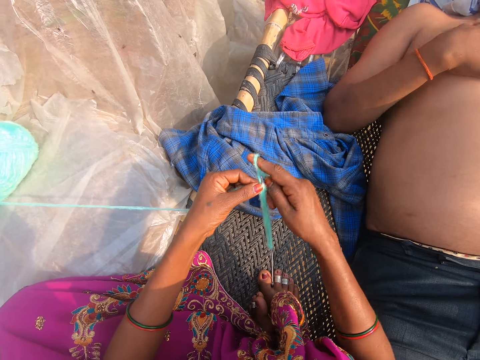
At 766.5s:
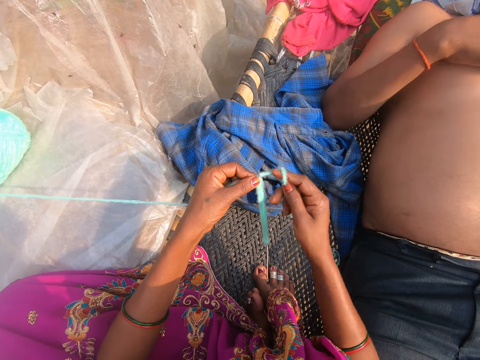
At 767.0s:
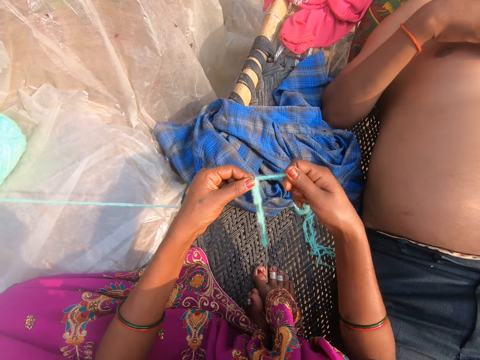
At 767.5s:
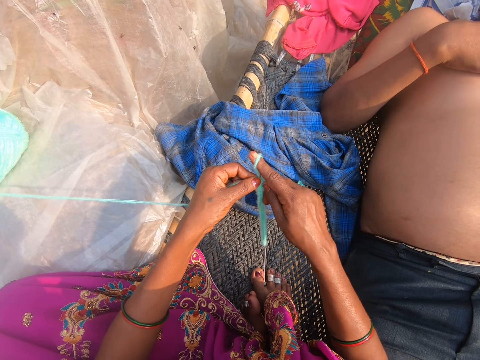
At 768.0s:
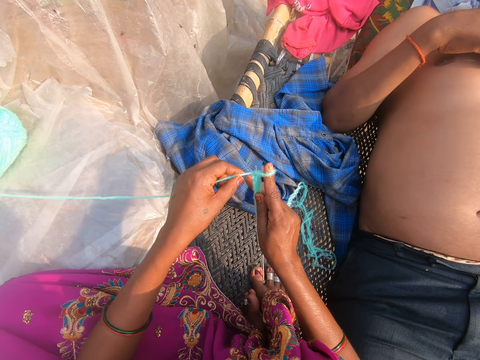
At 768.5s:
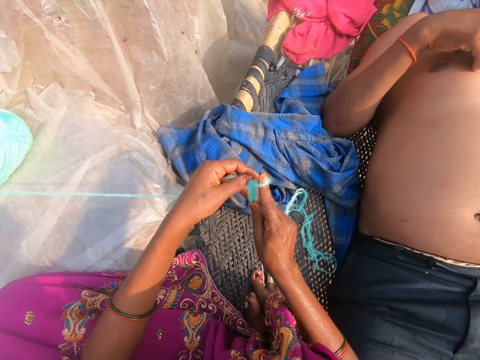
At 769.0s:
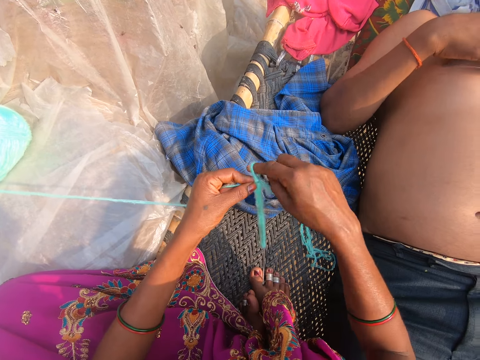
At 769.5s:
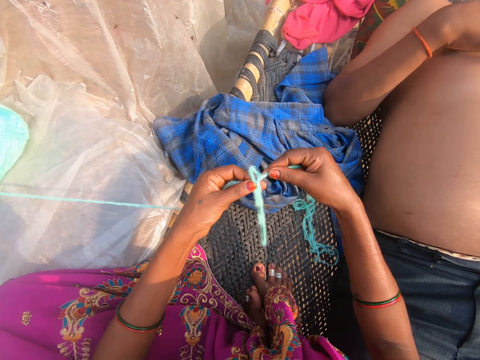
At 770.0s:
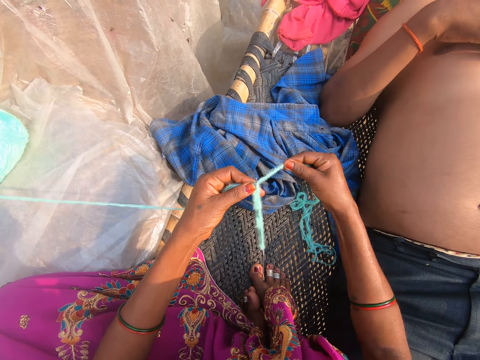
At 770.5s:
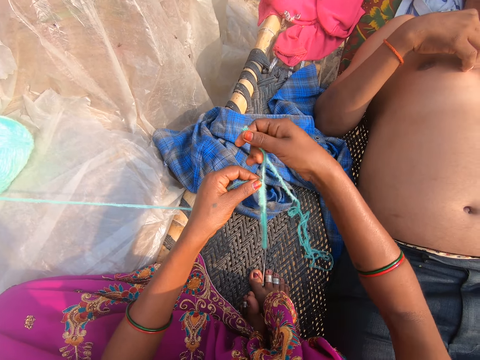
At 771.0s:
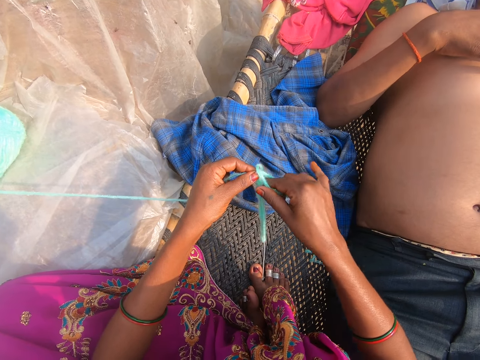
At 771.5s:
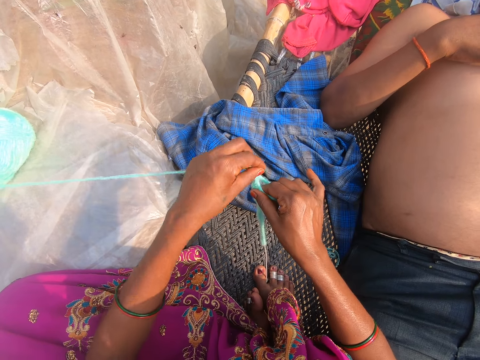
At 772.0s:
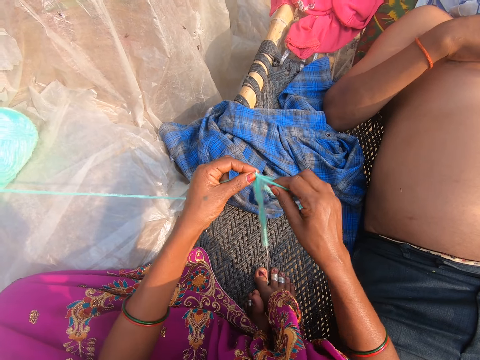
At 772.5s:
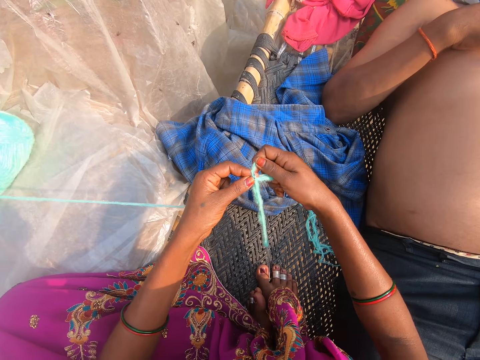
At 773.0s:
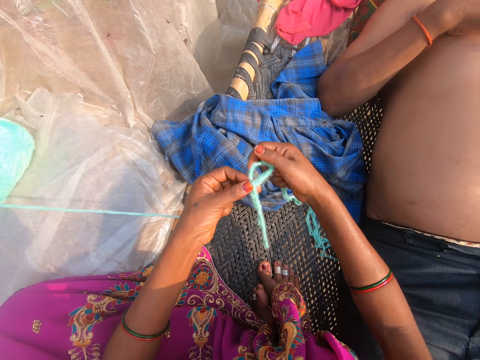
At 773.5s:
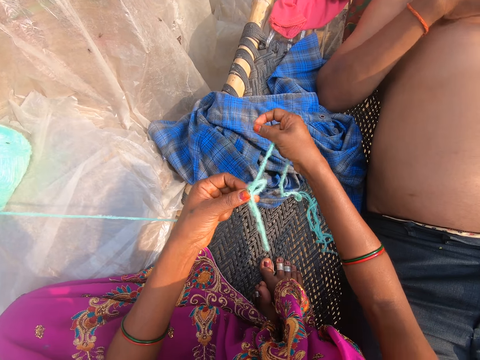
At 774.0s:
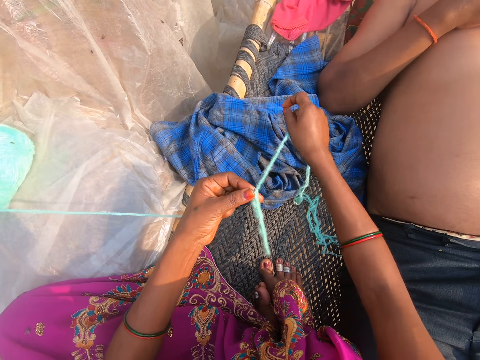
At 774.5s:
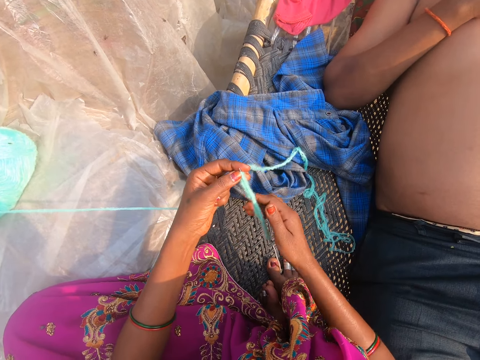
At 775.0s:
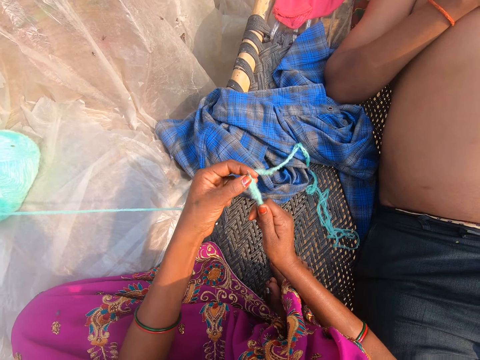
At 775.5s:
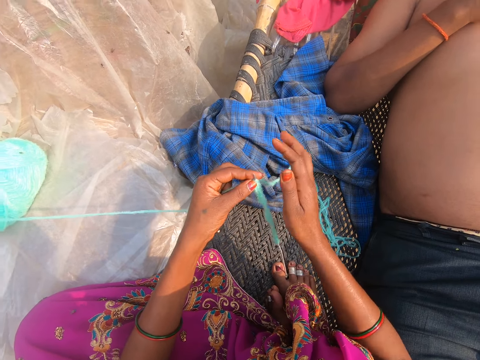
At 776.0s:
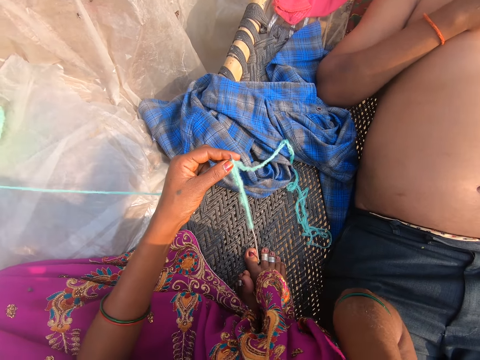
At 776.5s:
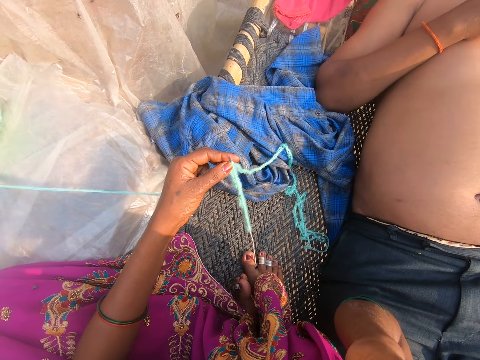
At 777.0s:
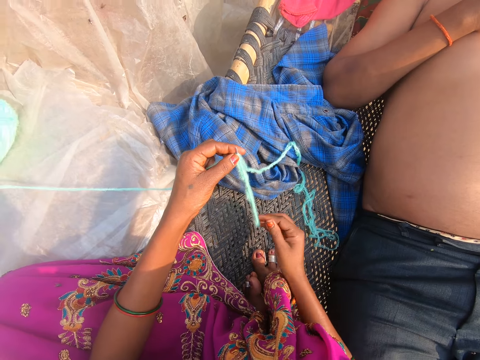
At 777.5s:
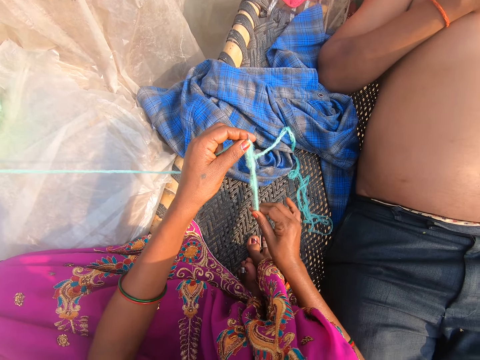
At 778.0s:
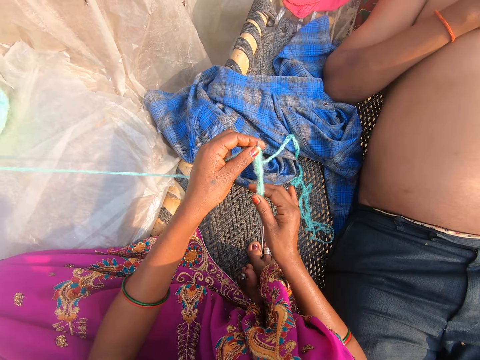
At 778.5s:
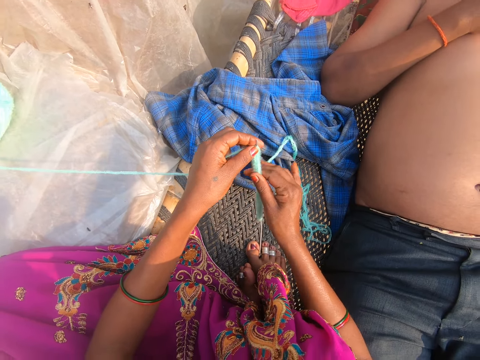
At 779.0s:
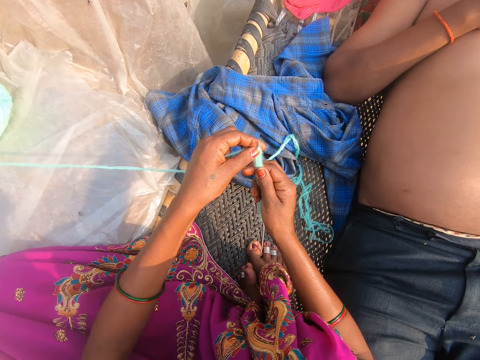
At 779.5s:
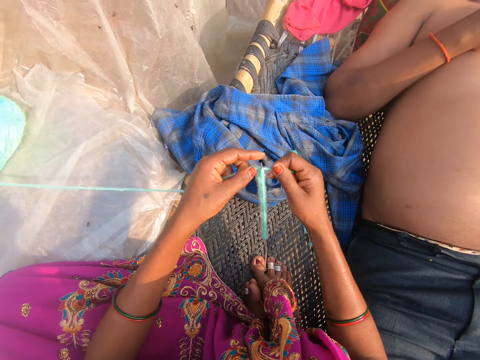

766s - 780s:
The camera wearer puts the thread around the crochet. They pull the thread. They put the thread around the crochet. They pull the thread.

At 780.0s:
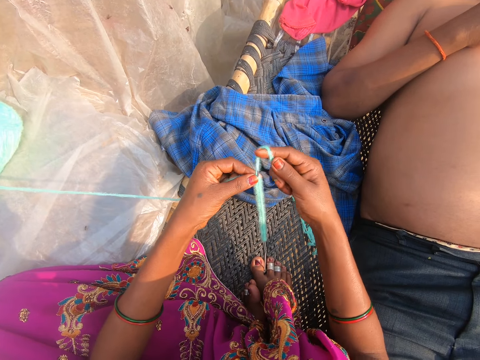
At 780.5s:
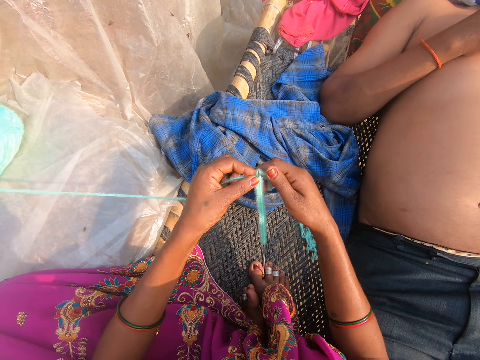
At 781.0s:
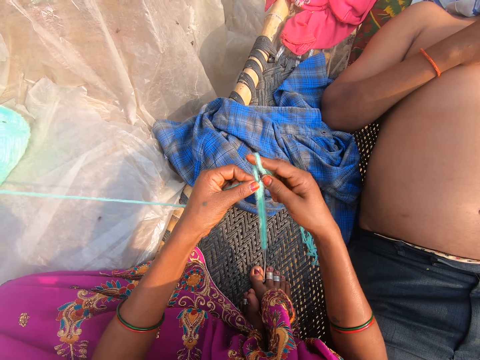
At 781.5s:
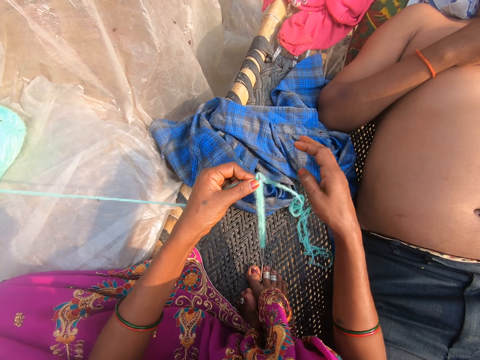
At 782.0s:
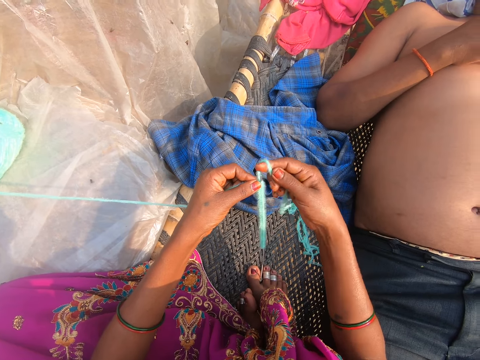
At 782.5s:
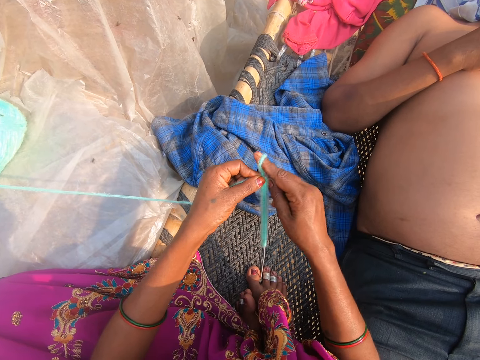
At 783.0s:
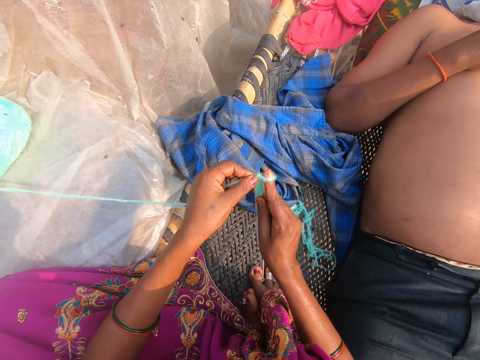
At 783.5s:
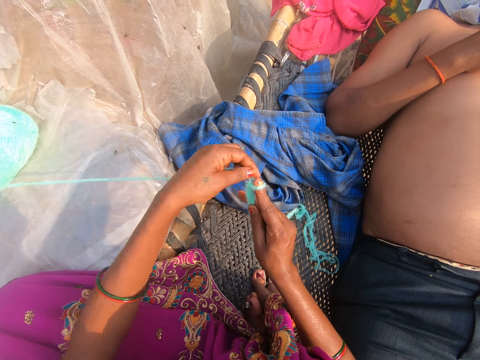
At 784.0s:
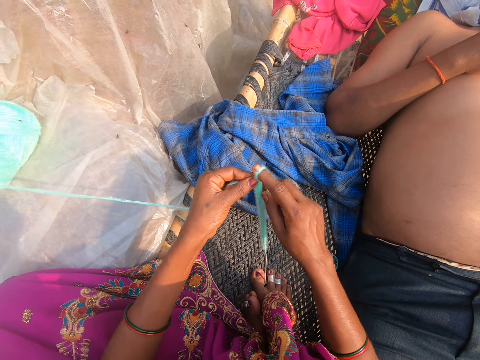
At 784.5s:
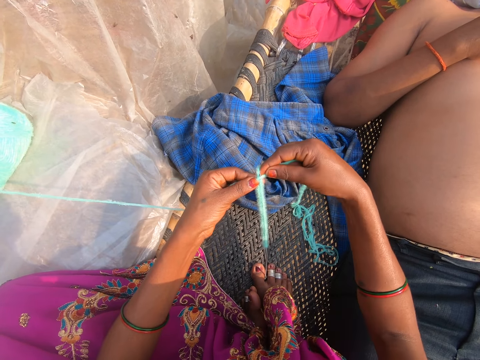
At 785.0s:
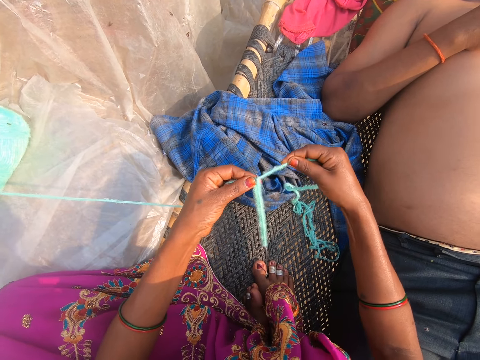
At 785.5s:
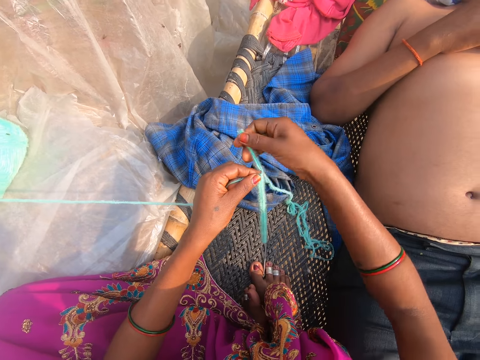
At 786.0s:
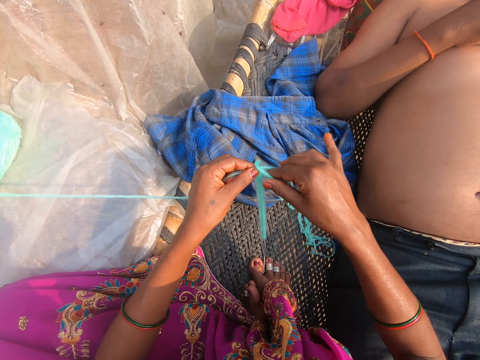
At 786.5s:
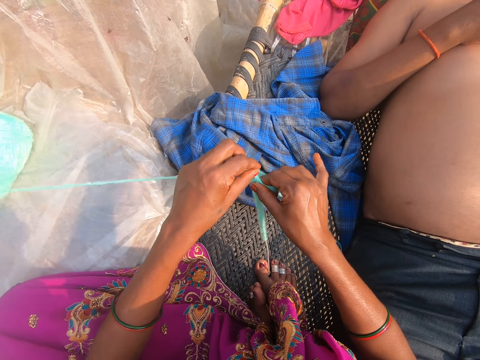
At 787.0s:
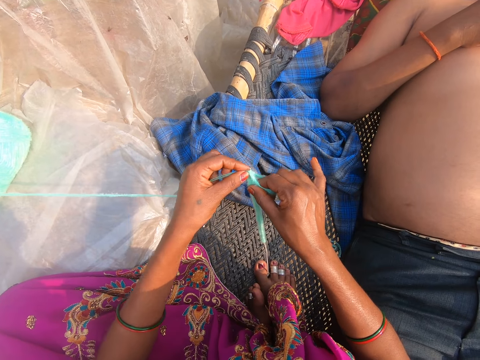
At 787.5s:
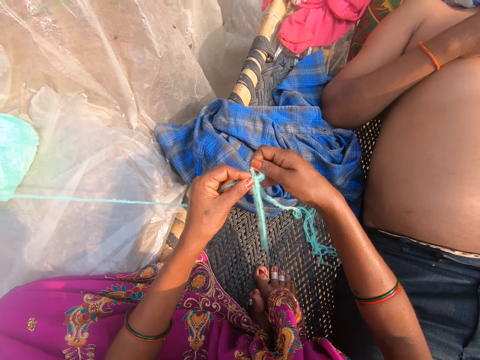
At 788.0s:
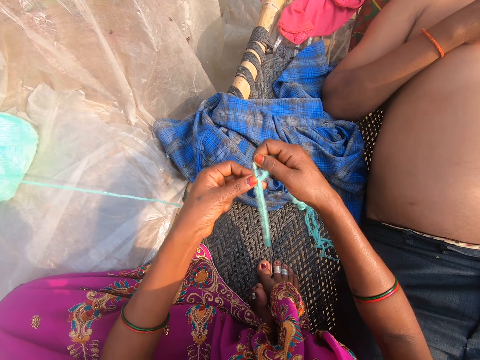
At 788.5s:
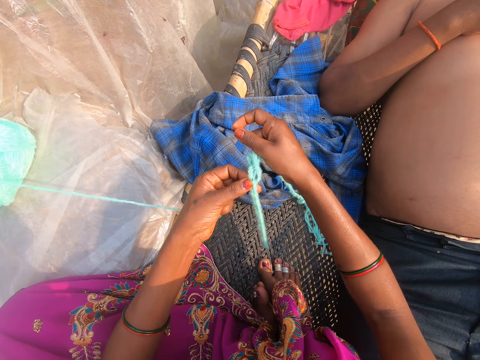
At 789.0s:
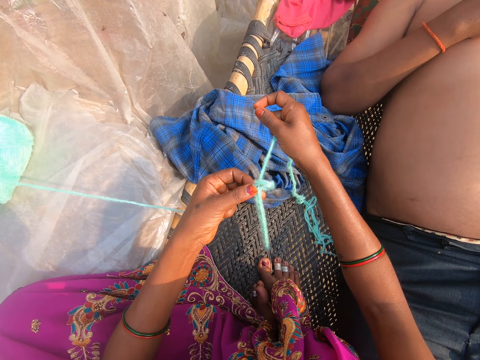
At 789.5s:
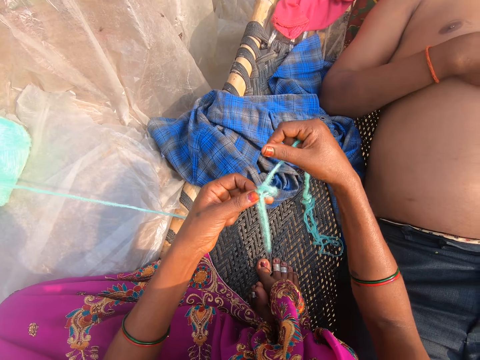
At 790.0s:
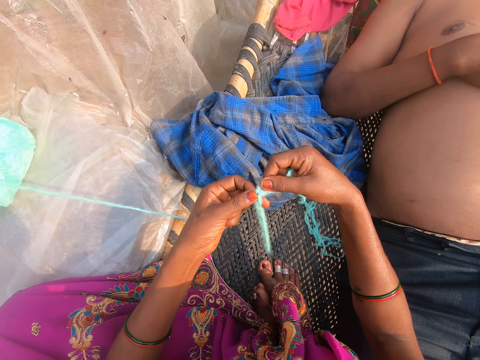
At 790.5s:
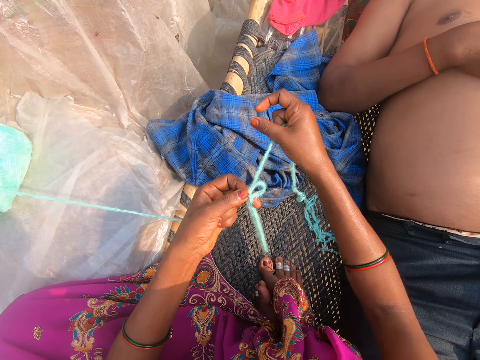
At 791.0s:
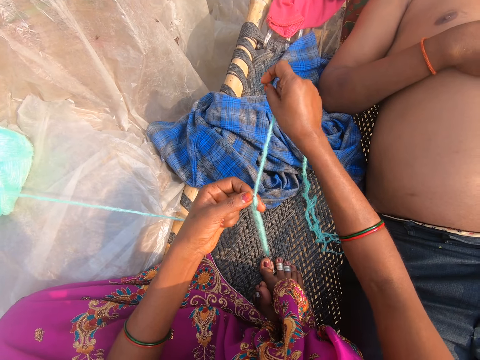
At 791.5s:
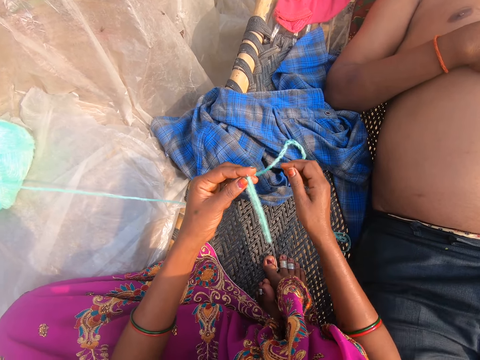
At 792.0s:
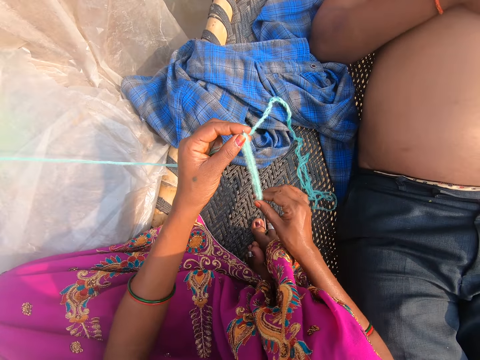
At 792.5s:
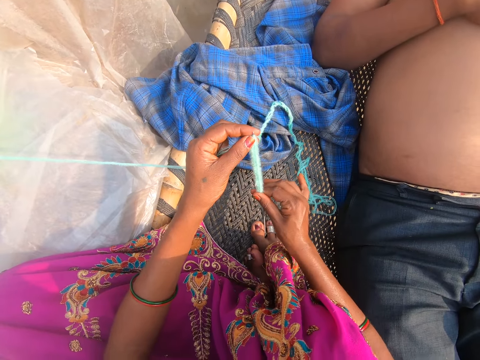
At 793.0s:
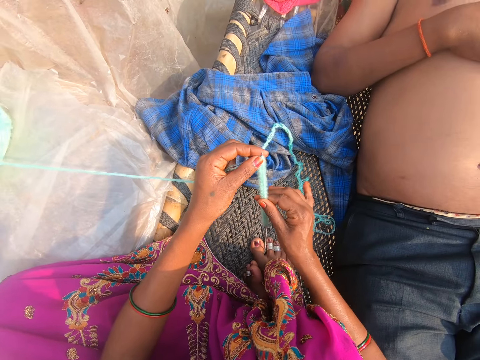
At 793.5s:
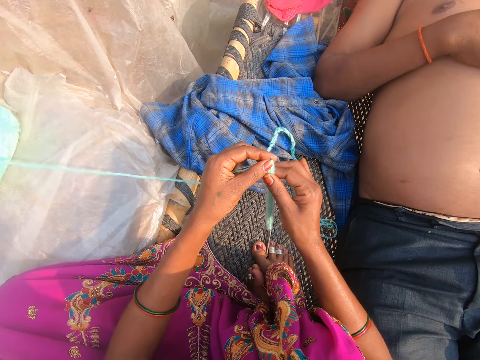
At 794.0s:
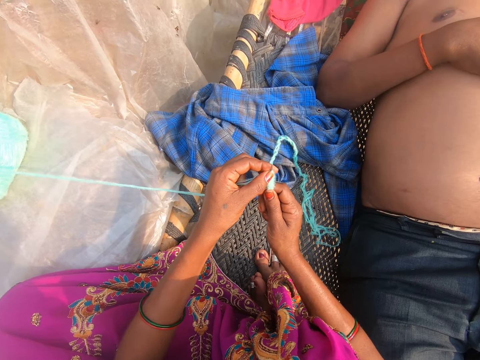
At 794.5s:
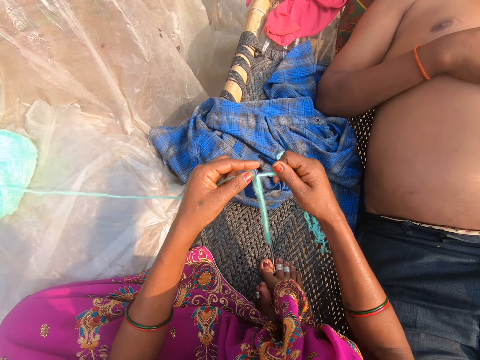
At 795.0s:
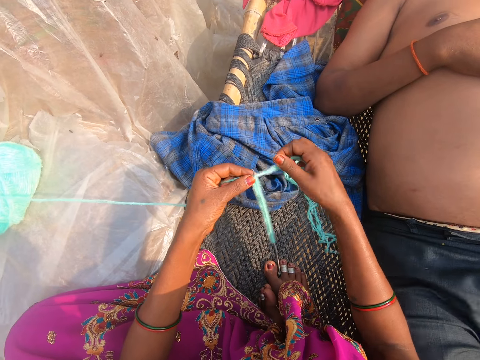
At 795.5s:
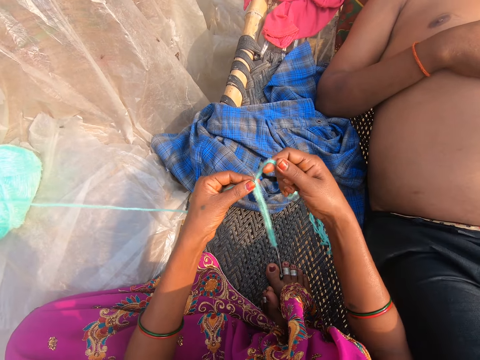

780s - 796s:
The camera wearer puts the thread around the crochet. They pull the thread. They put the thread around the crochet. They pull the thread.
